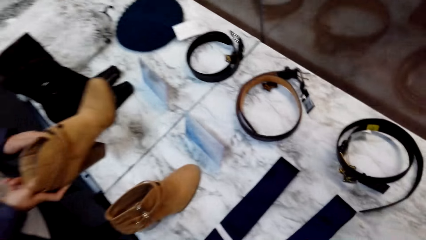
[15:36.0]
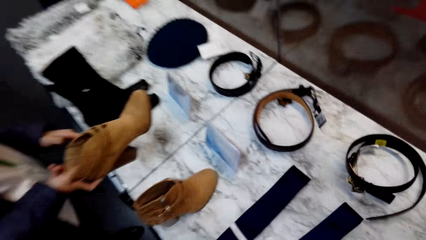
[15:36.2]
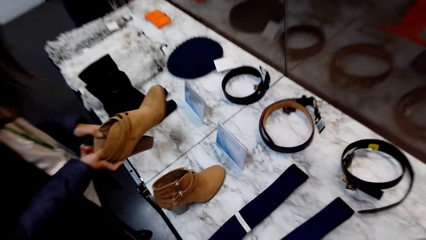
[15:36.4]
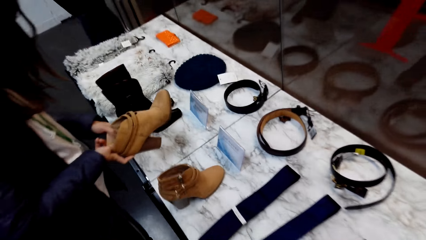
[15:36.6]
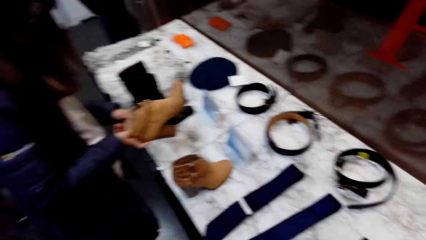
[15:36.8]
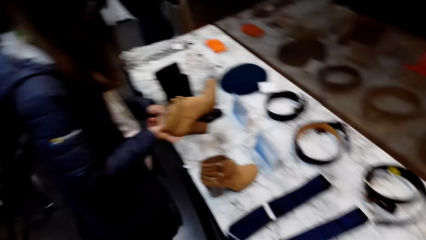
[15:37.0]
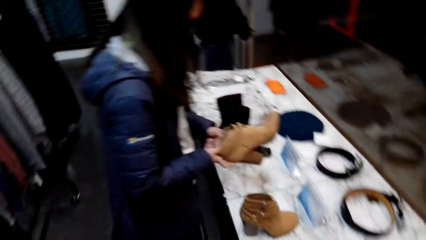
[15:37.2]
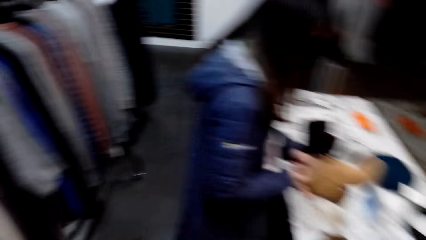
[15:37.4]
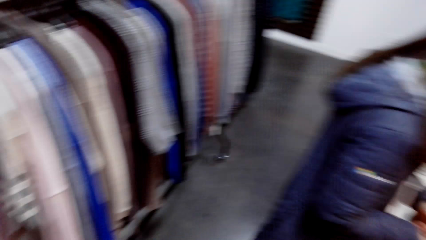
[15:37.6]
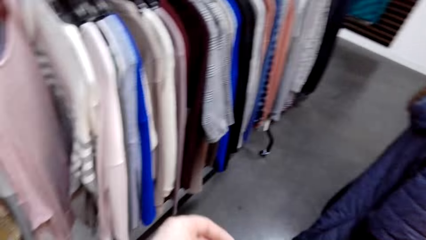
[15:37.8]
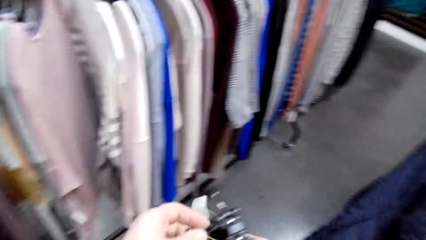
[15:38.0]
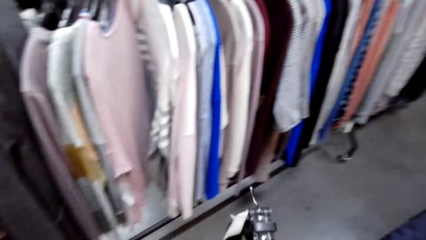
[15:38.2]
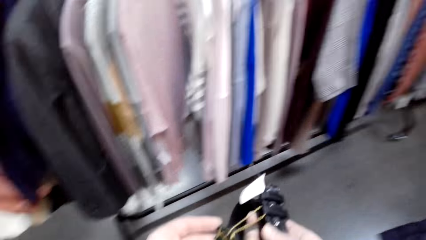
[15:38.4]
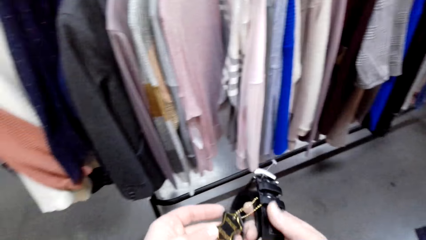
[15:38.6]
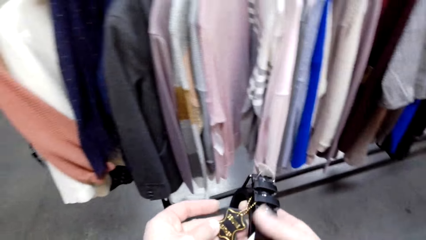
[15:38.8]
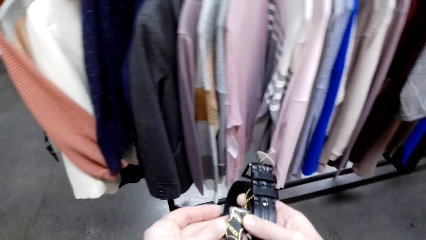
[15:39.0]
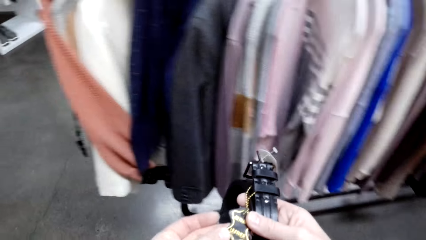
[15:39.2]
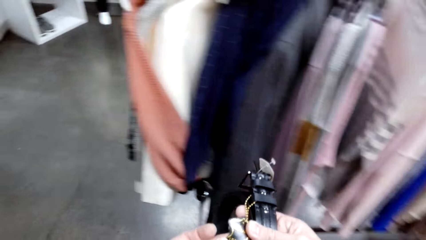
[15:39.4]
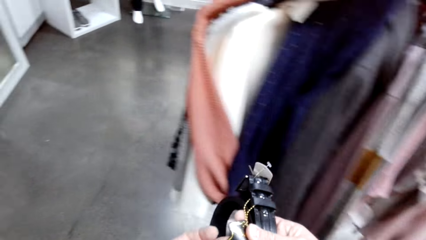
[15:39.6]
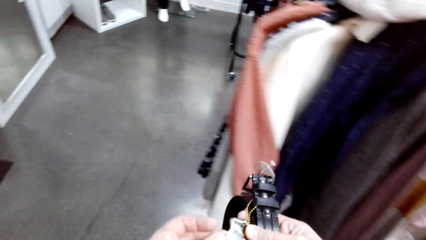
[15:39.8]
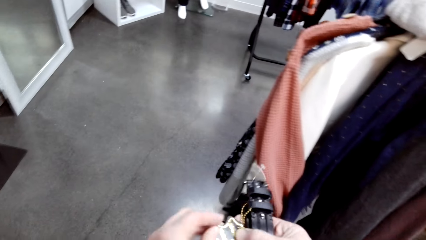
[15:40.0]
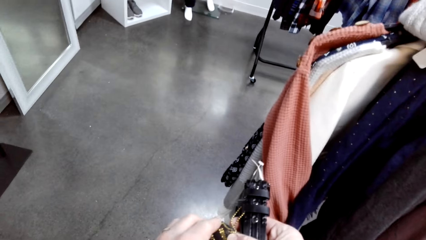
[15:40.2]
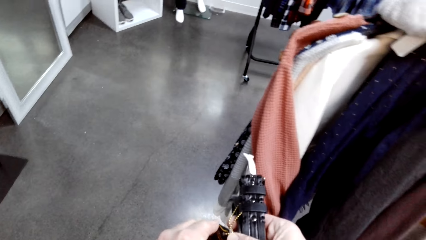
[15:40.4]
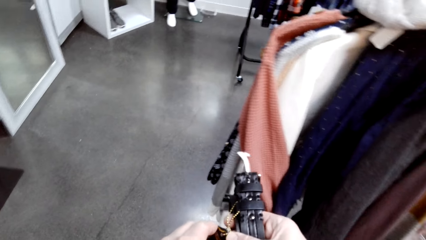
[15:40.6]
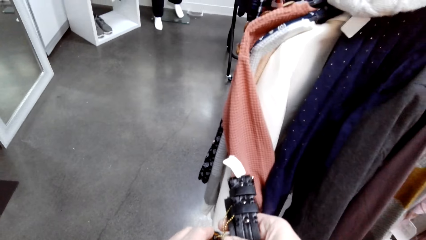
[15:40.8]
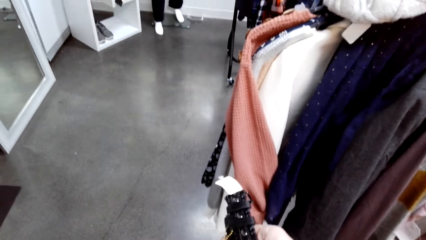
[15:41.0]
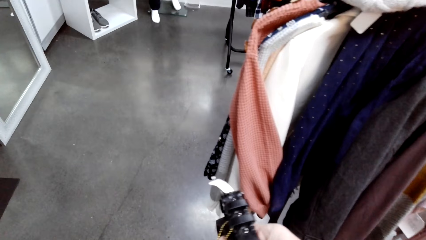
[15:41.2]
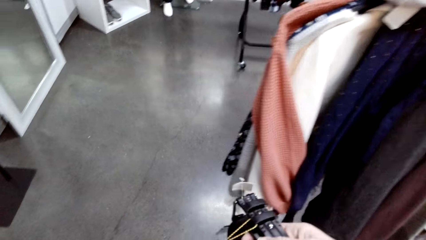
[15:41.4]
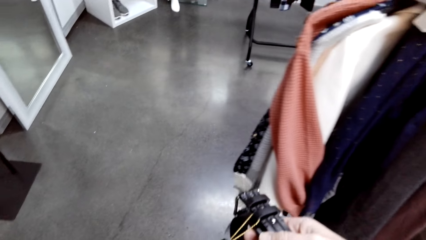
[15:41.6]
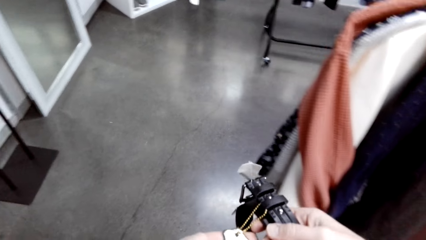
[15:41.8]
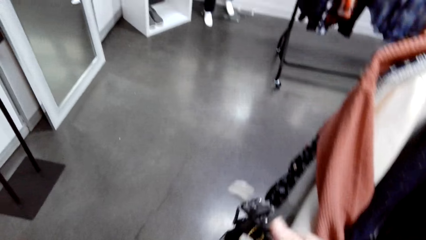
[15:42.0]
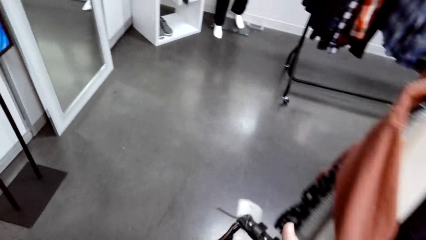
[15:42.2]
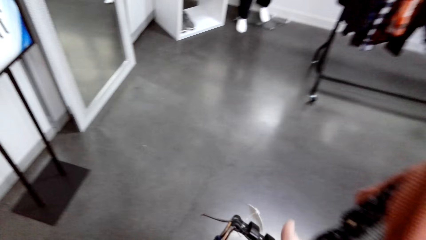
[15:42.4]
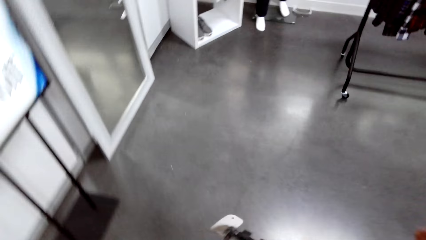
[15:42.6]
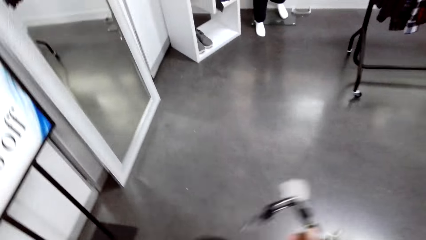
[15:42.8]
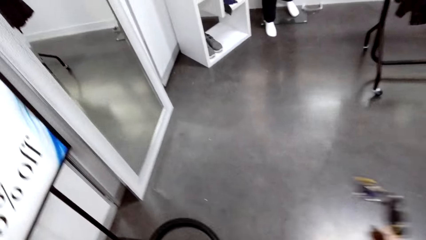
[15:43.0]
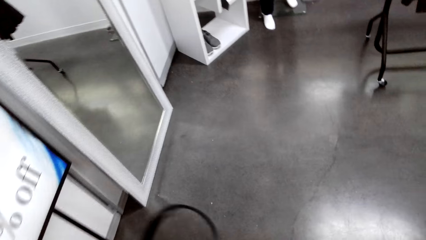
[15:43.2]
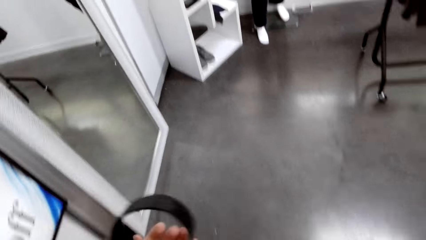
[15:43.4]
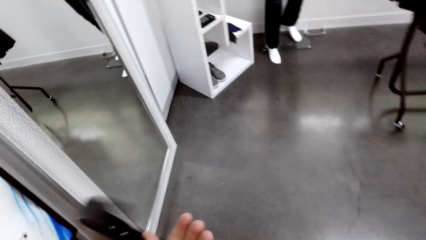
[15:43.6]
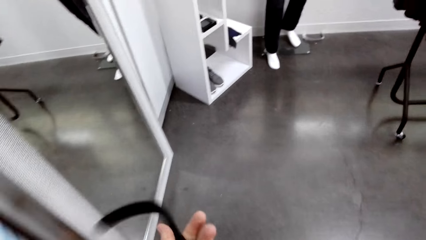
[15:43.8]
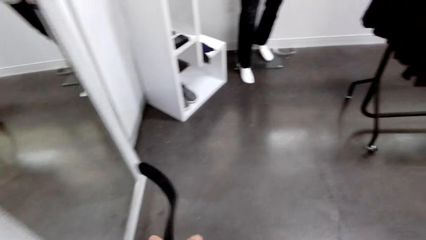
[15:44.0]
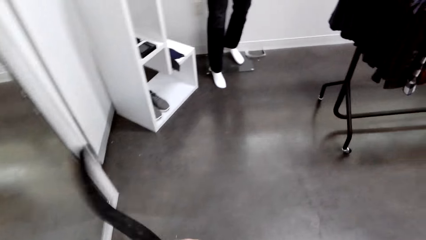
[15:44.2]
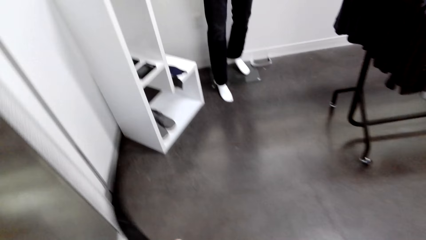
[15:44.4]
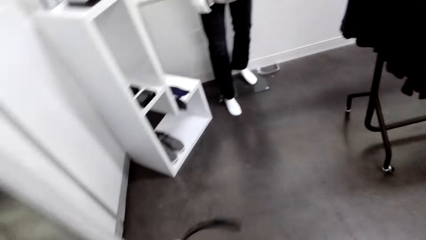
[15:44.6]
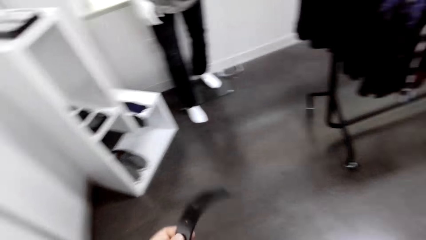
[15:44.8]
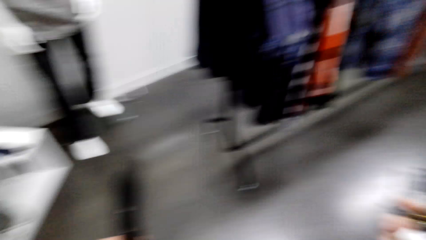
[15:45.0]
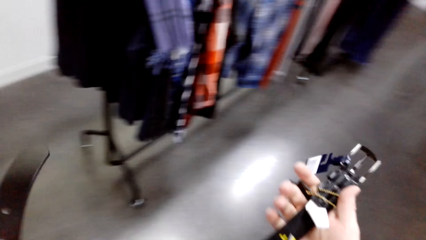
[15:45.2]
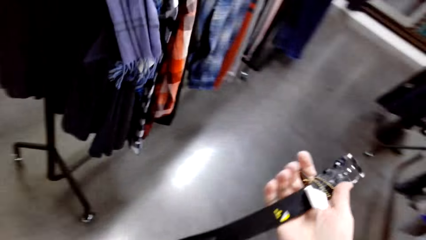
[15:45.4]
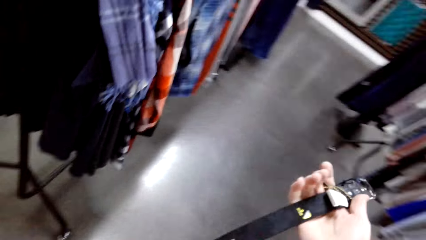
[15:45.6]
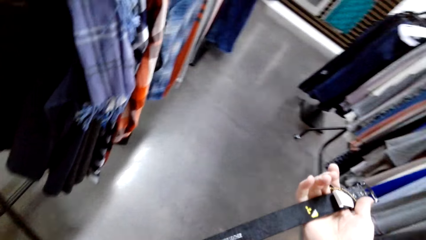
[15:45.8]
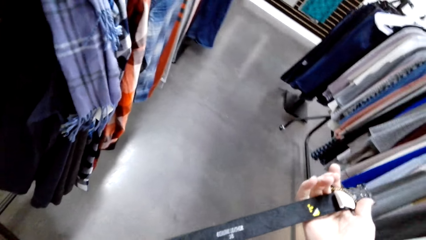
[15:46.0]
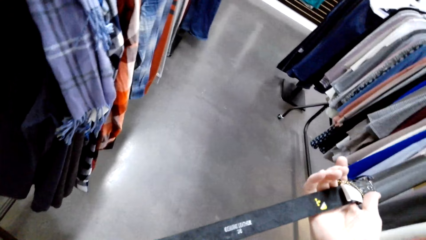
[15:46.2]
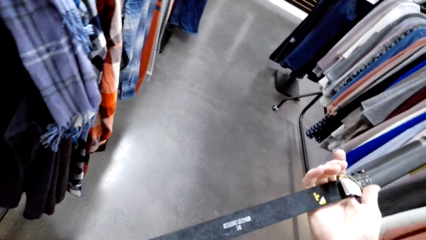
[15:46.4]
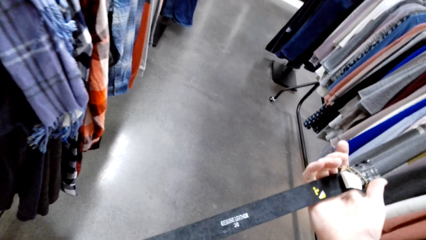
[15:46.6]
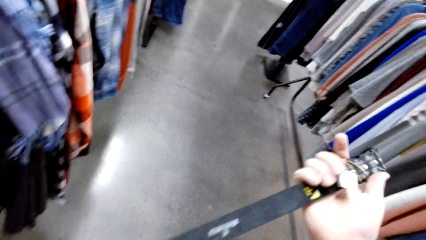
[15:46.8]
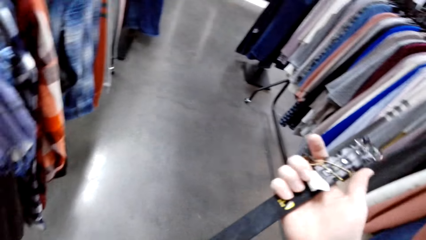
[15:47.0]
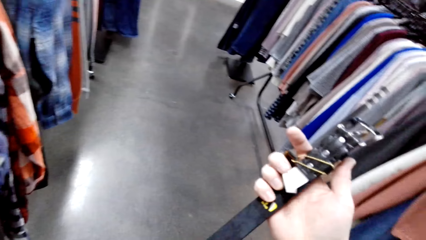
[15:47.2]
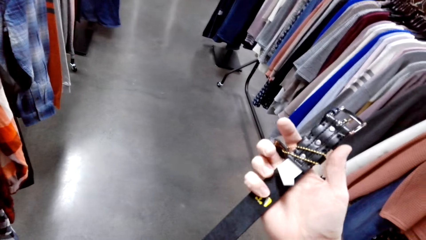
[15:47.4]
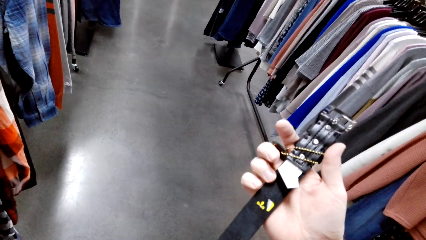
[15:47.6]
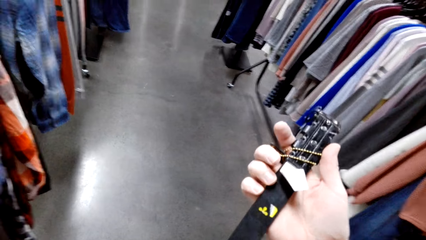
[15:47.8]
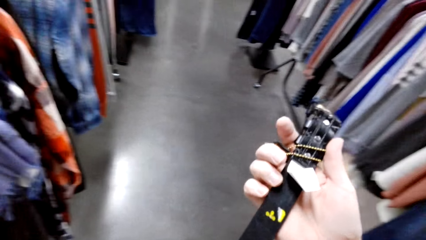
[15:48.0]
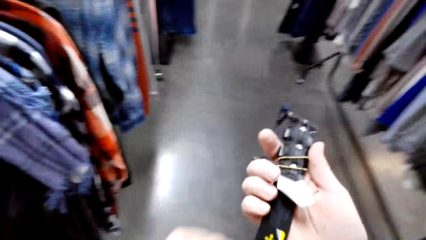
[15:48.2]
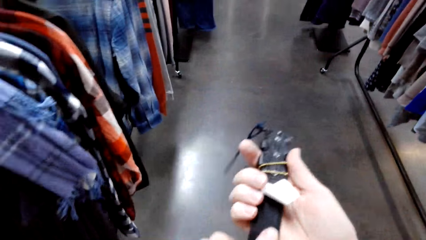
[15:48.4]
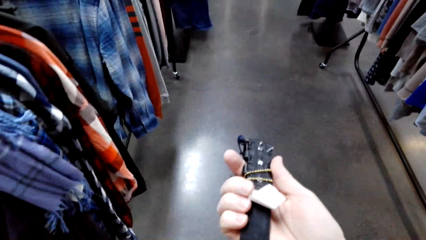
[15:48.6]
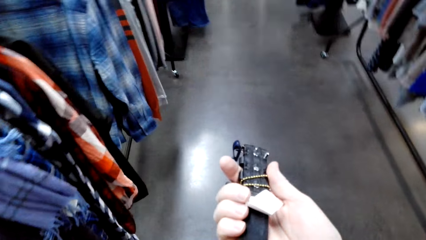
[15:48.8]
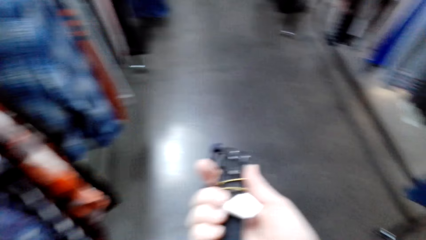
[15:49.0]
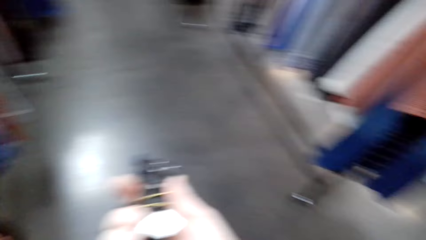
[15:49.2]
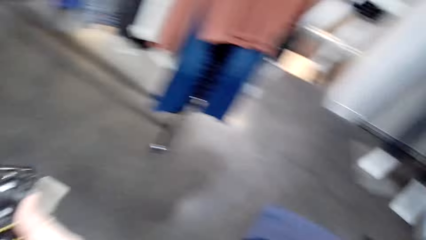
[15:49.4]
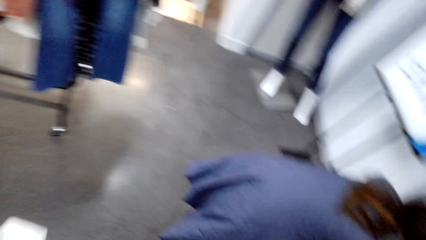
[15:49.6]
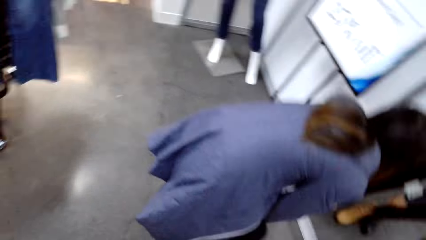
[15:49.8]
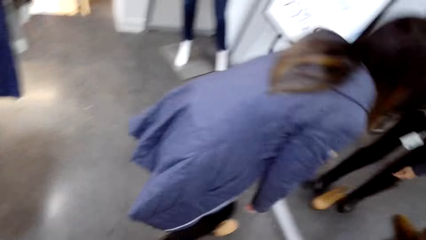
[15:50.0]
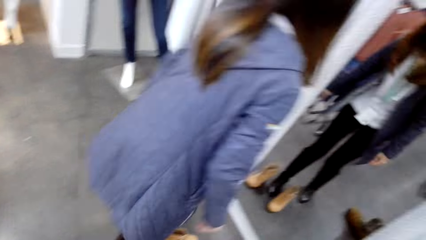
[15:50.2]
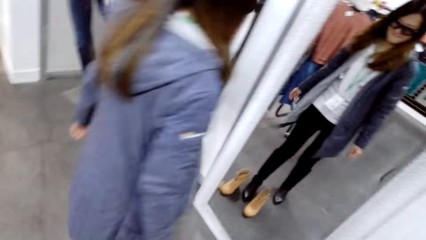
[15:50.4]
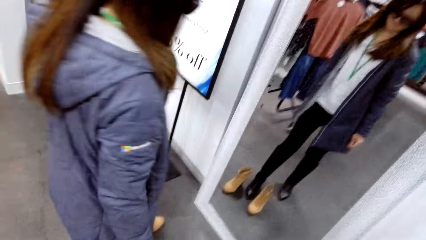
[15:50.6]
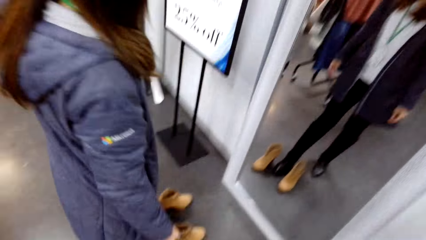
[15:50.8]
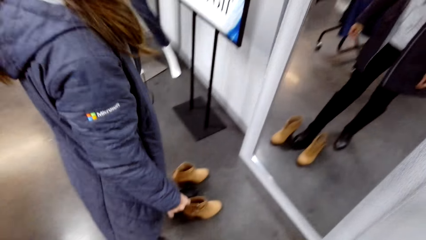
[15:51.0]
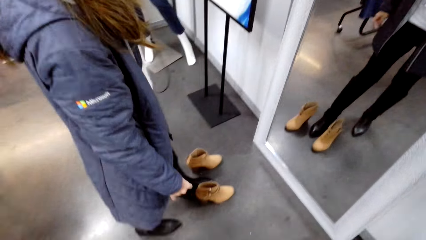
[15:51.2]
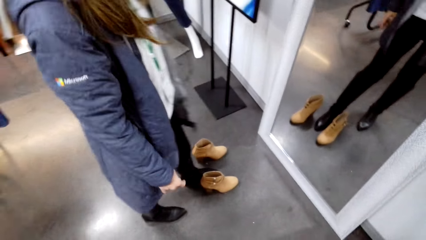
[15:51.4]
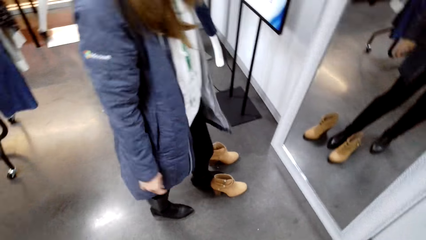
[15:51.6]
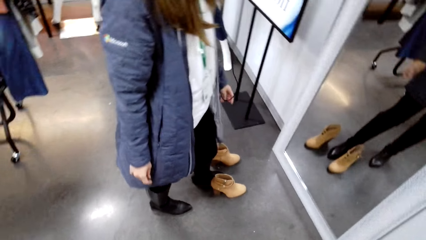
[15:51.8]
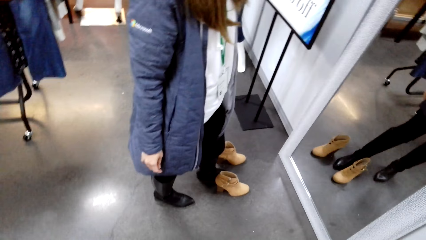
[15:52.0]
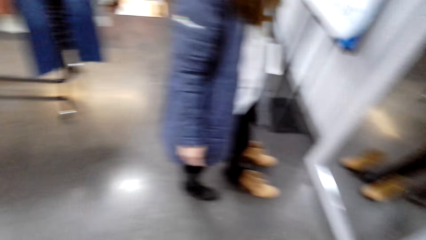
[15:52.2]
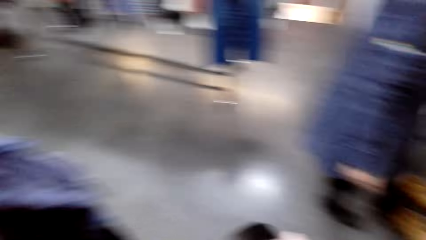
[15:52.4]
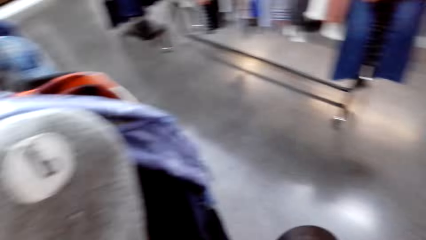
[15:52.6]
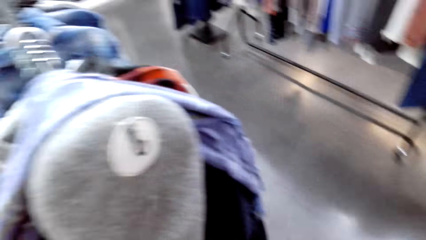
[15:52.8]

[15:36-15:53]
The camera wearer looks at the belt. They pick the belt. They walk around. They stretch the belt. A woman puts the boot down.
